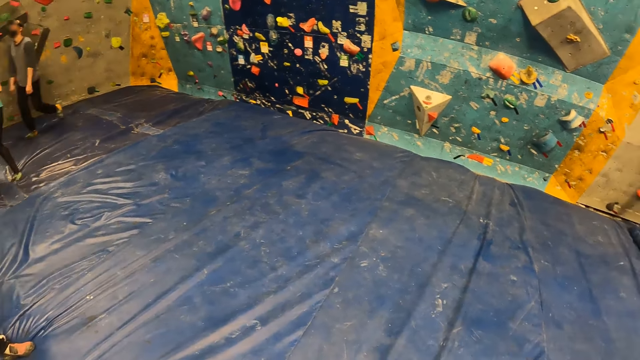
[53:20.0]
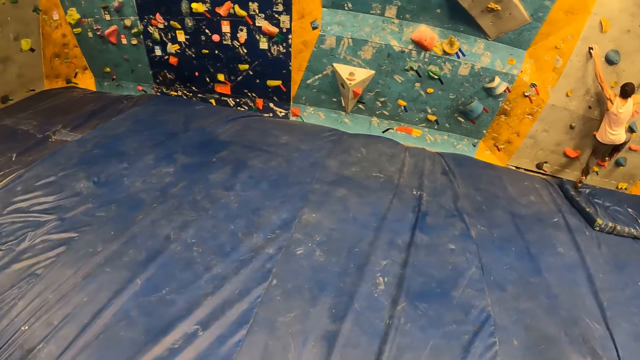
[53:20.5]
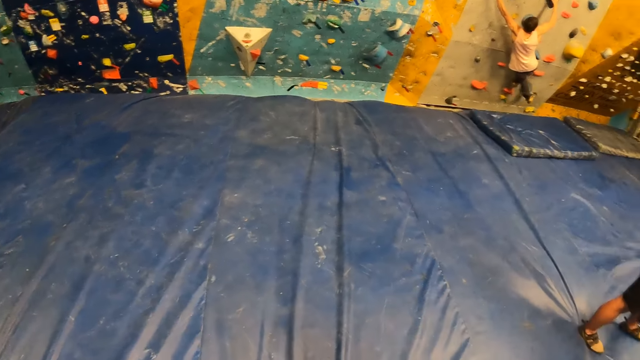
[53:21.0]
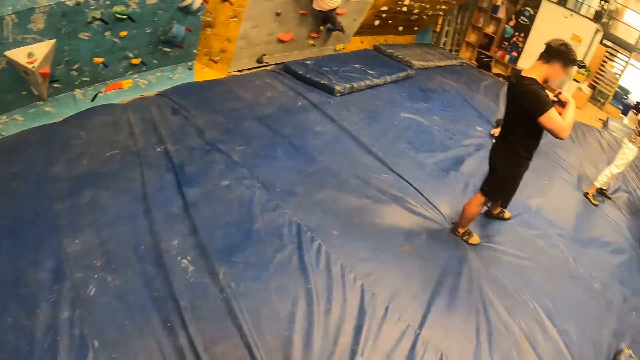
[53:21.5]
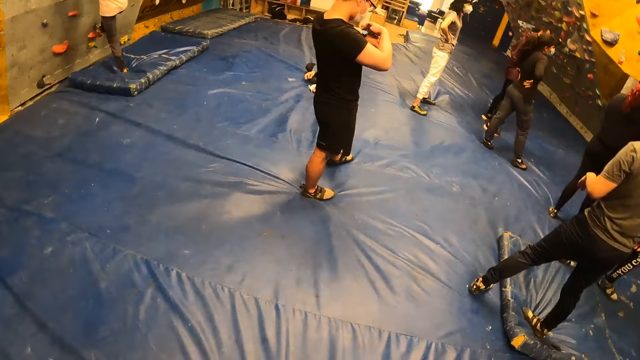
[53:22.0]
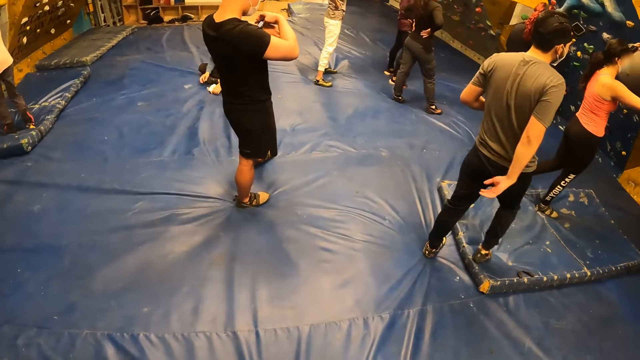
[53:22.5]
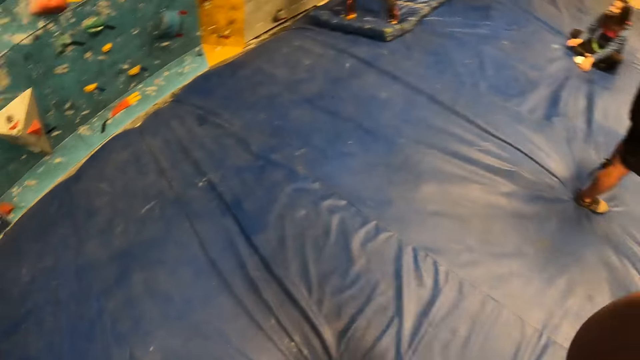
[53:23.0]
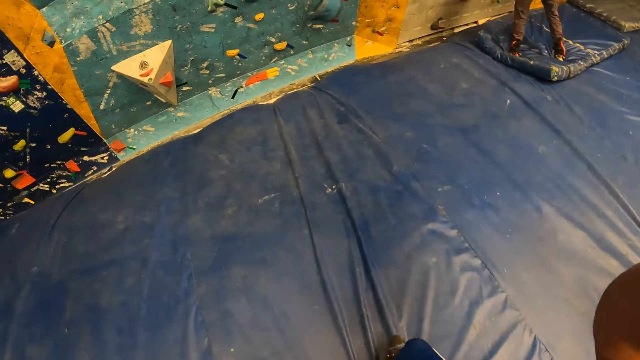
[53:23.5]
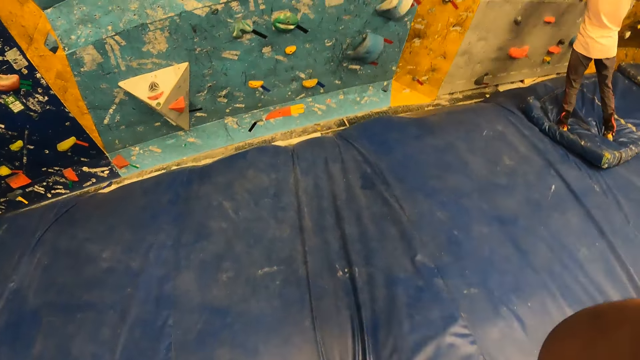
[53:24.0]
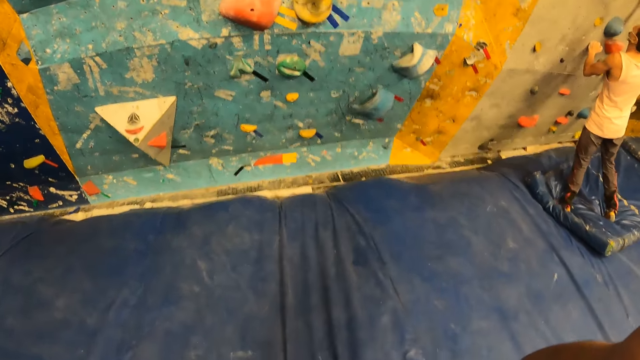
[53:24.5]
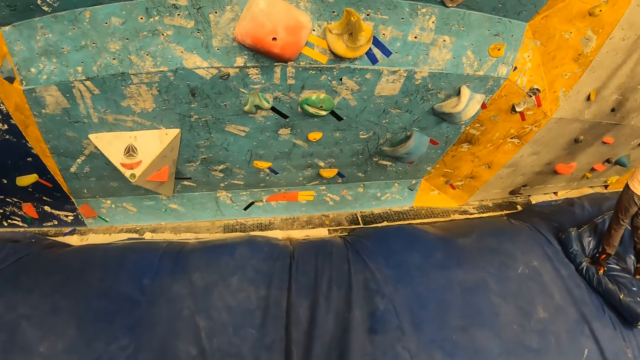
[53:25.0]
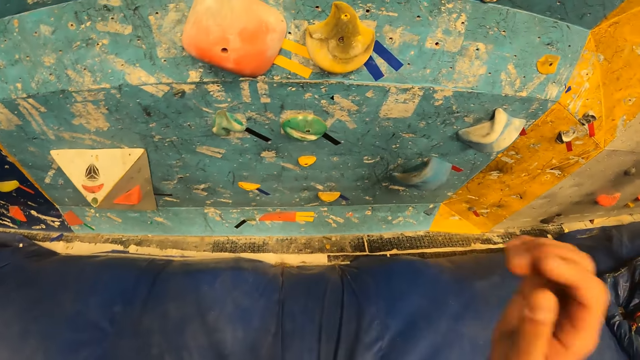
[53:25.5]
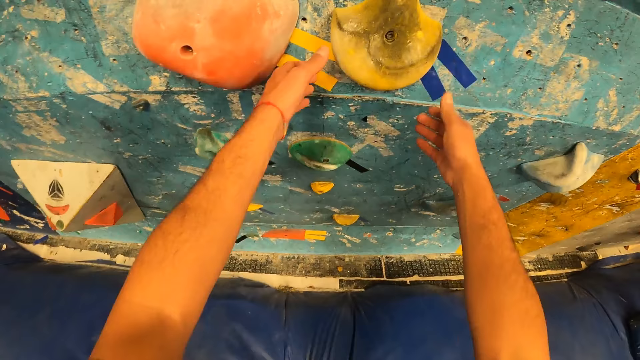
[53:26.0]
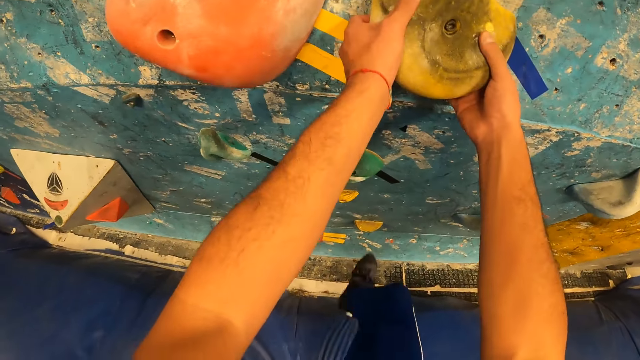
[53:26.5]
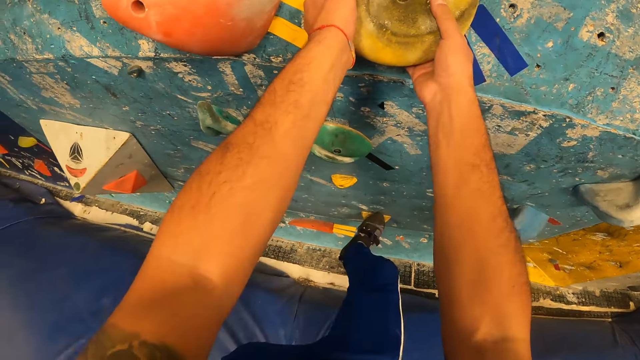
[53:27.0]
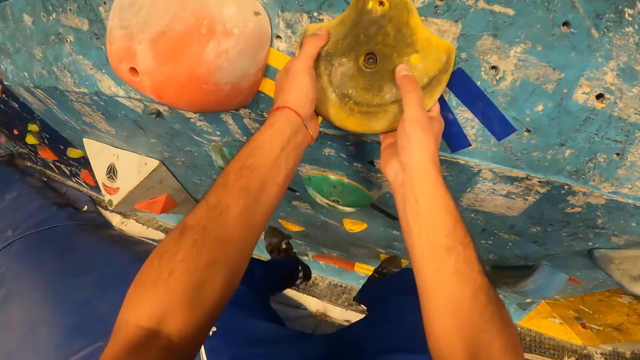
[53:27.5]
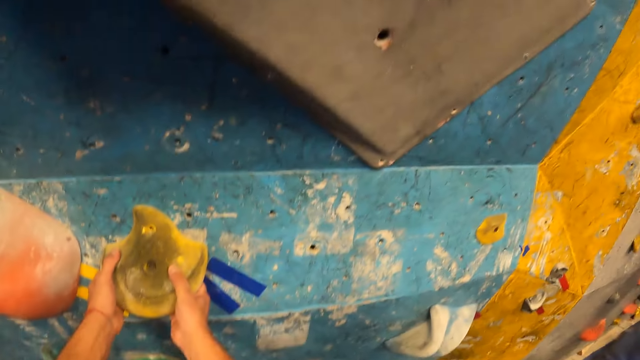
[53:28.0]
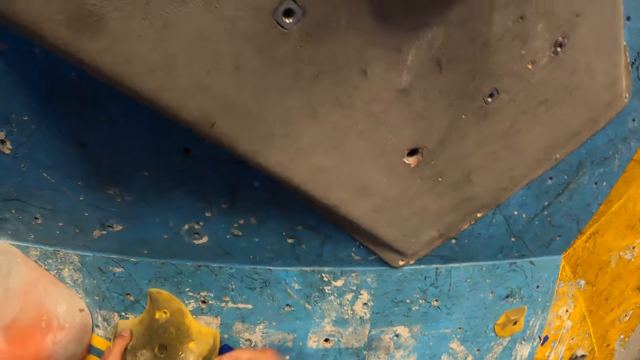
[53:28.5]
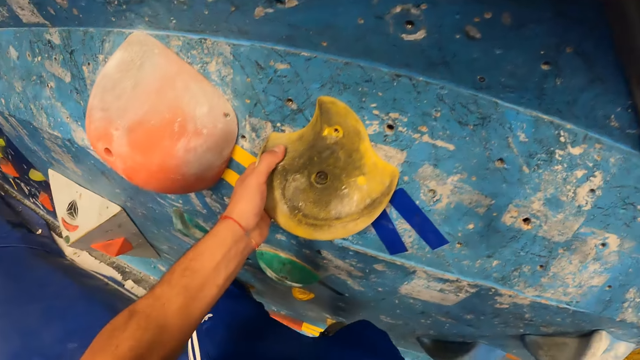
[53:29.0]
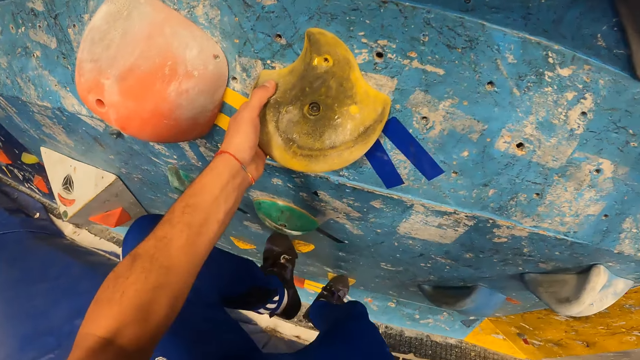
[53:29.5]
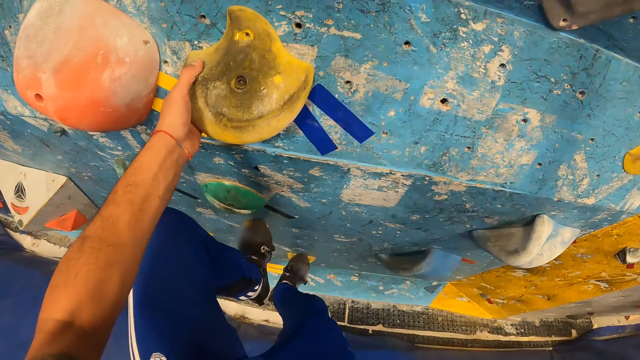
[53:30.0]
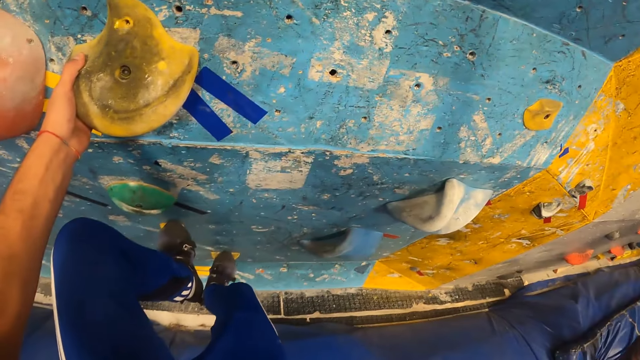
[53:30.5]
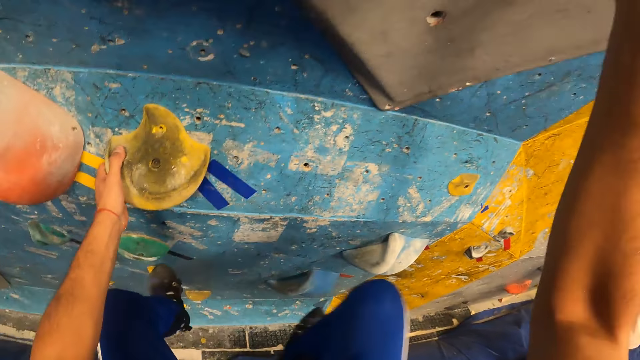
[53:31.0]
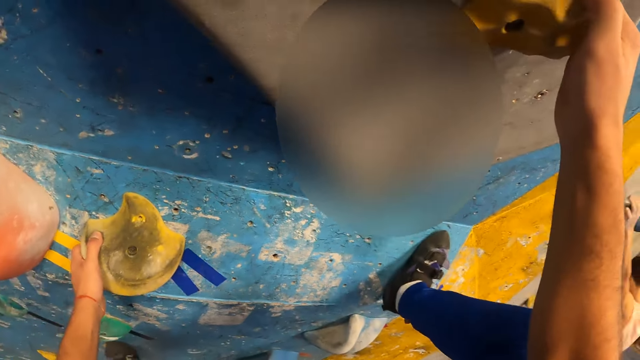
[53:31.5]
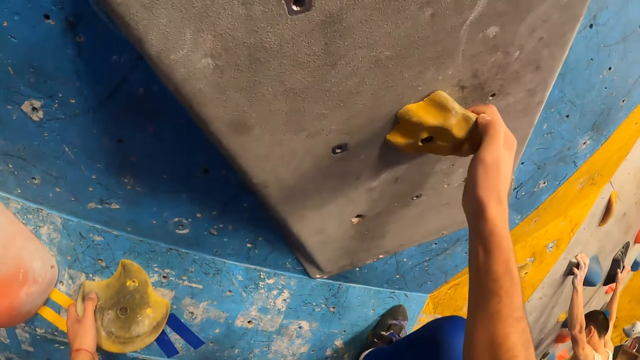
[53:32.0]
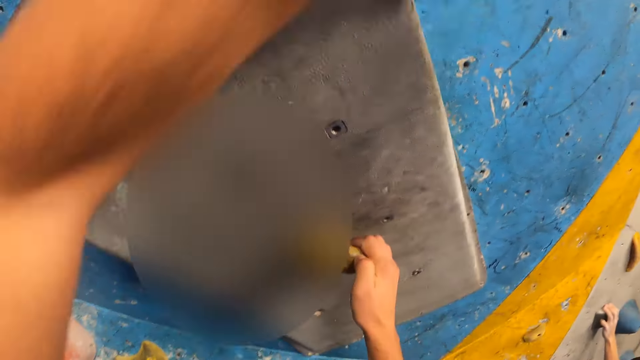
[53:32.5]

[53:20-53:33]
A man climbs the bouldering wall with both hands. The camera wearer turns around. The man falls from the bouldering wall. The camera wearer turns around again. They move towards the wall. They hold the climbing hold on the bouldering wall with both hands. They climb the bouldering wall with both hands.

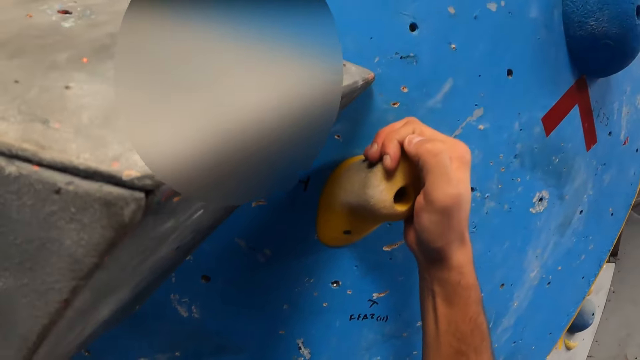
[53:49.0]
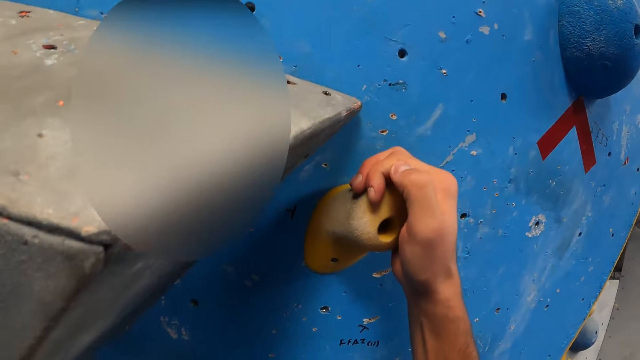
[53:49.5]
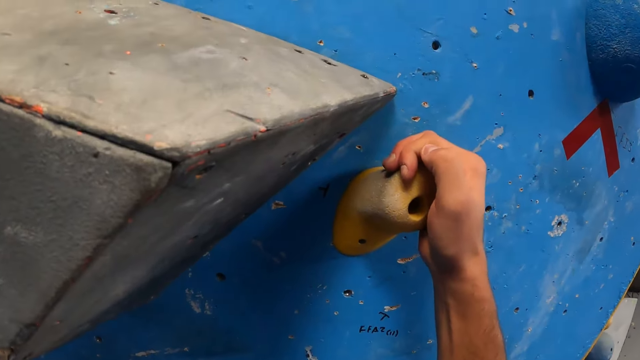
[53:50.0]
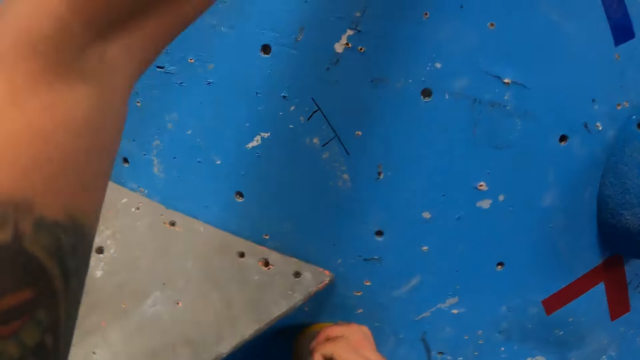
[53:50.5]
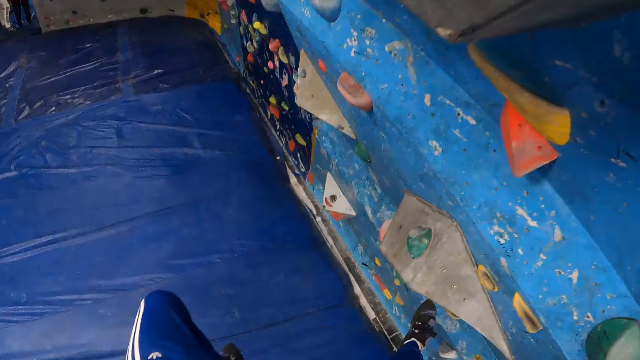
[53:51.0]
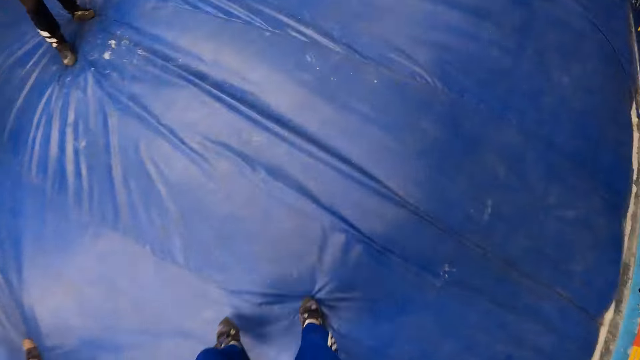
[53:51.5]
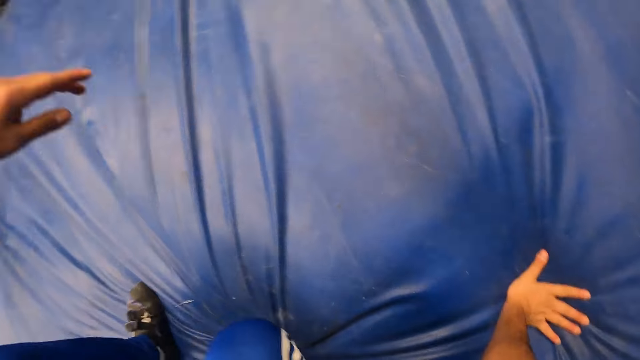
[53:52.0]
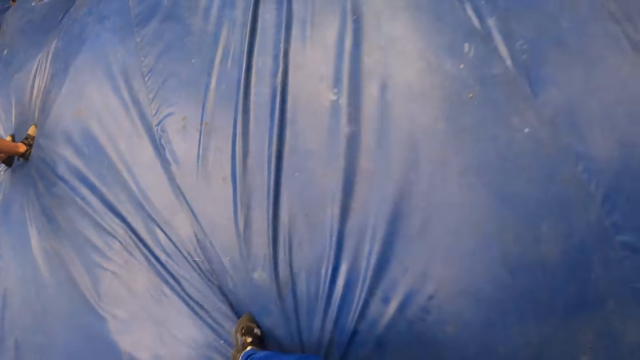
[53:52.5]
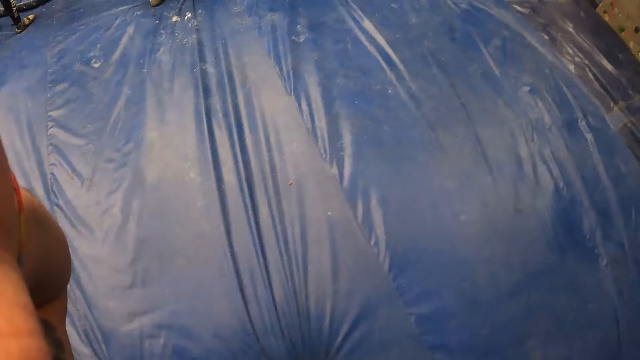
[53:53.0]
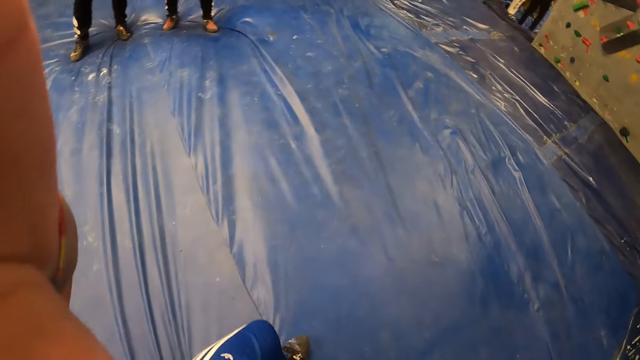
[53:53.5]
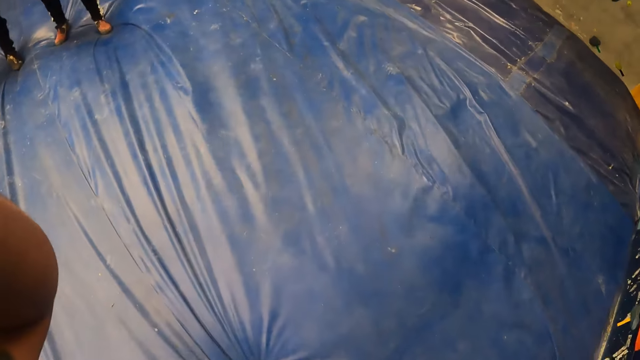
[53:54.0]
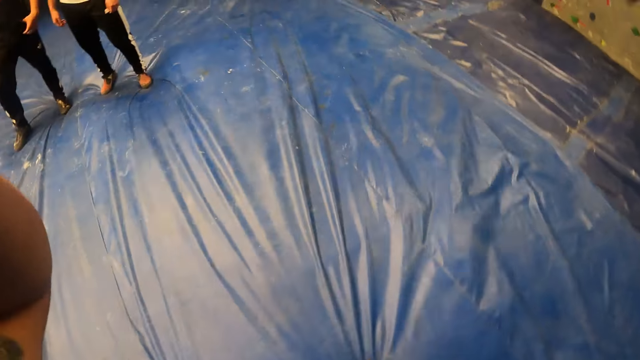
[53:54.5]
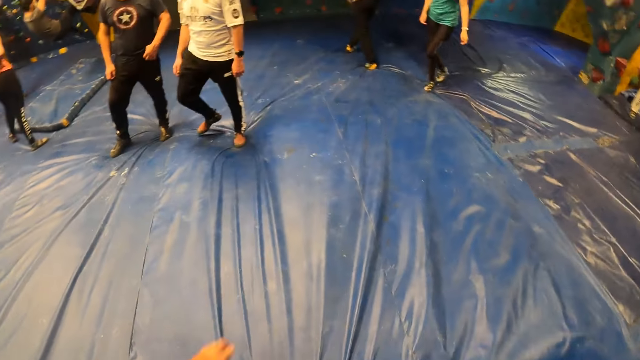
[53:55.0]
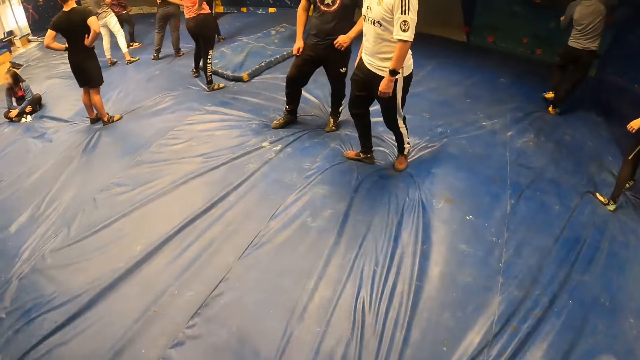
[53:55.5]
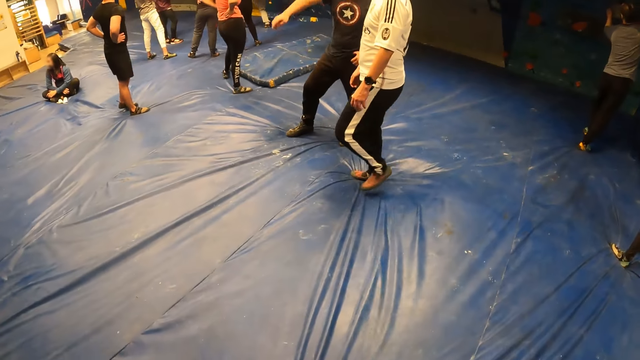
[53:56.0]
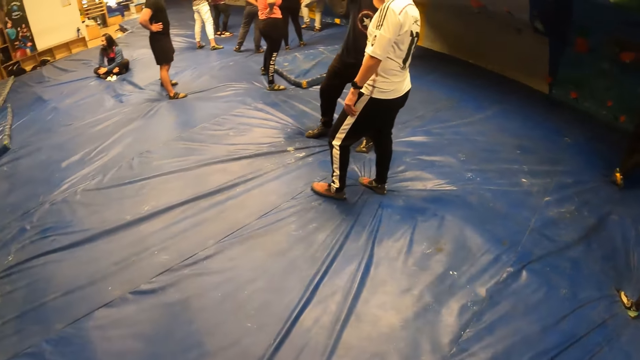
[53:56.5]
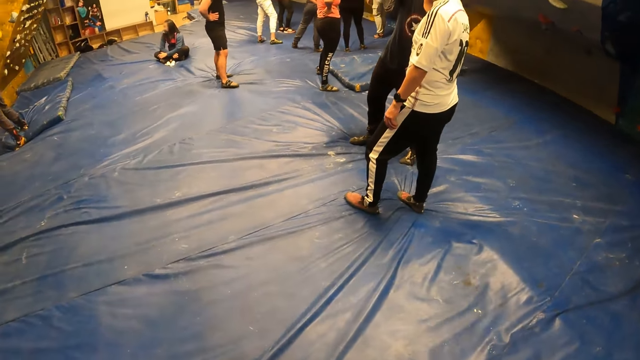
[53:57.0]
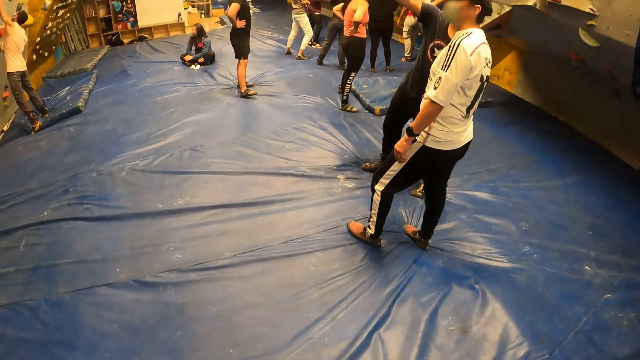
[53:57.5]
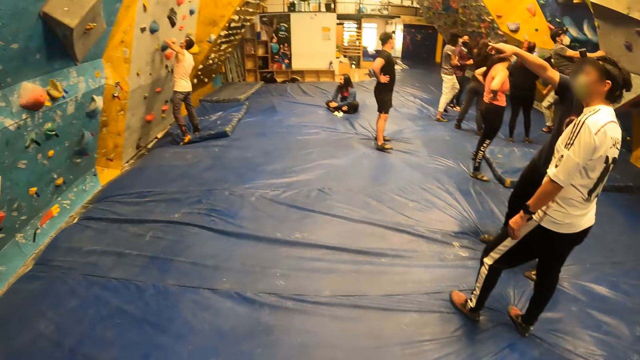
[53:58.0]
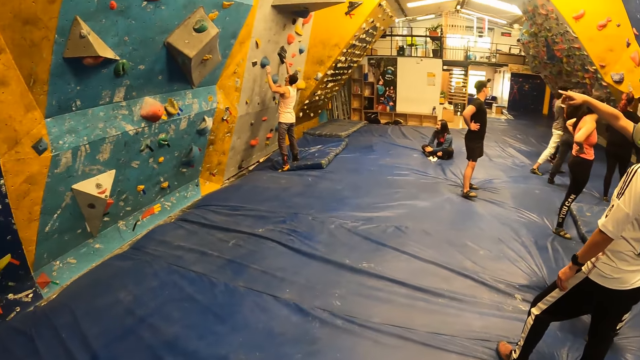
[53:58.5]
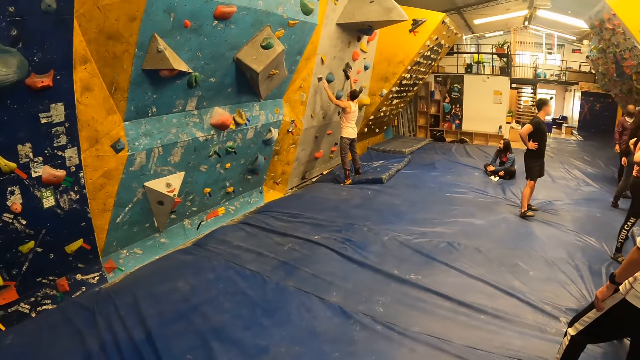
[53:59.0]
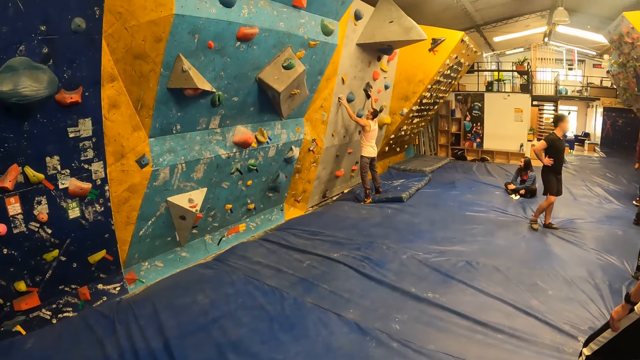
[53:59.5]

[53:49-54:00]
The camera wearer falls from the bouldering wall. He adjusts the head gear with his left hand. He turns around. A man holds the rocks with both hands.
